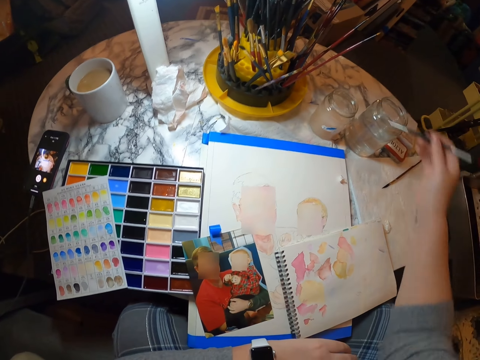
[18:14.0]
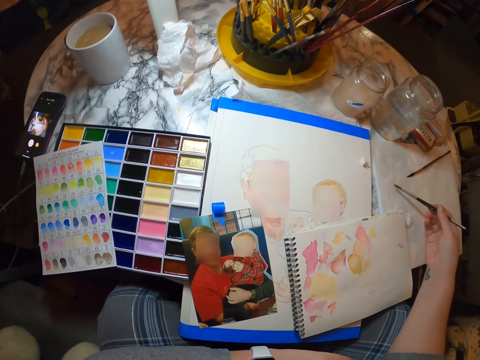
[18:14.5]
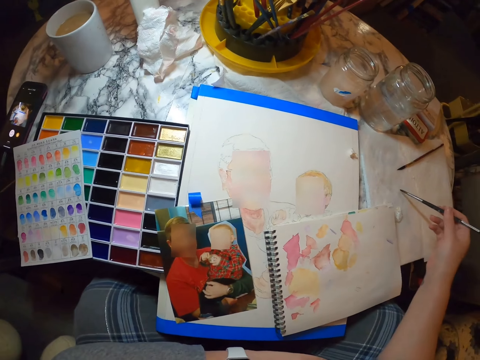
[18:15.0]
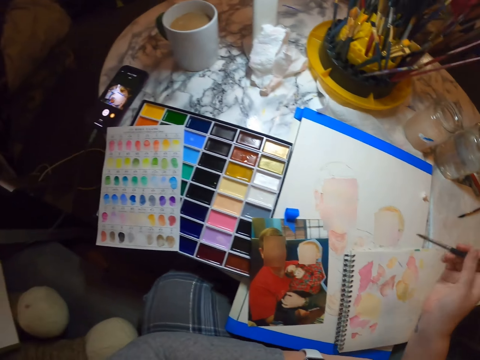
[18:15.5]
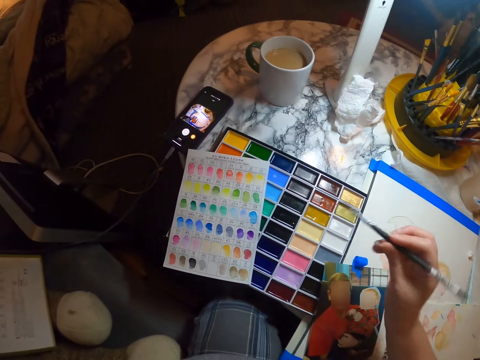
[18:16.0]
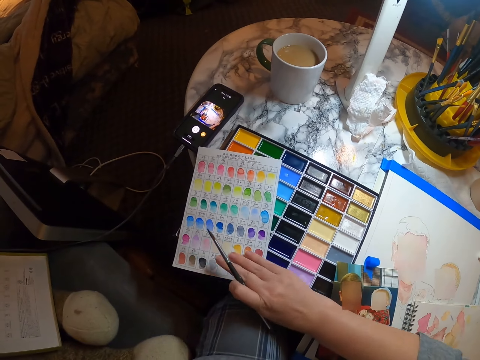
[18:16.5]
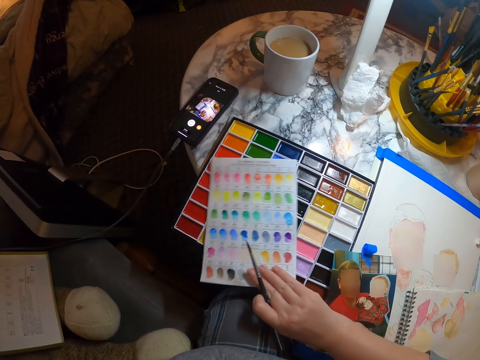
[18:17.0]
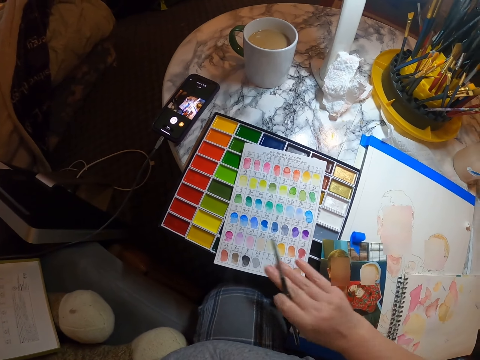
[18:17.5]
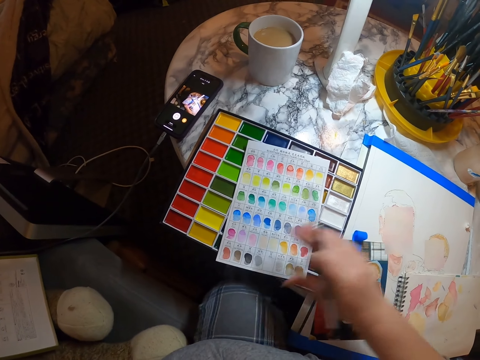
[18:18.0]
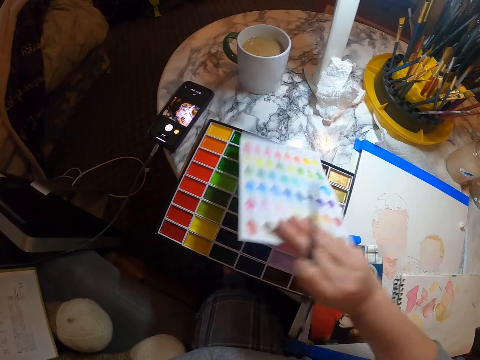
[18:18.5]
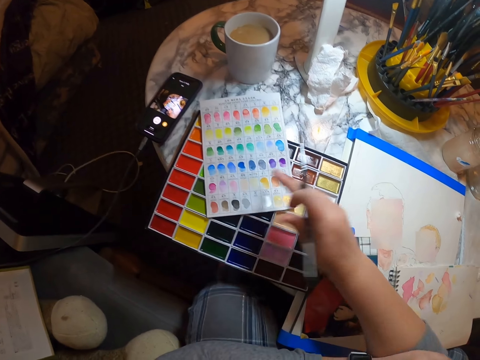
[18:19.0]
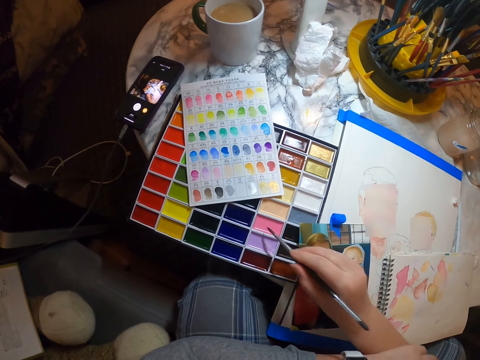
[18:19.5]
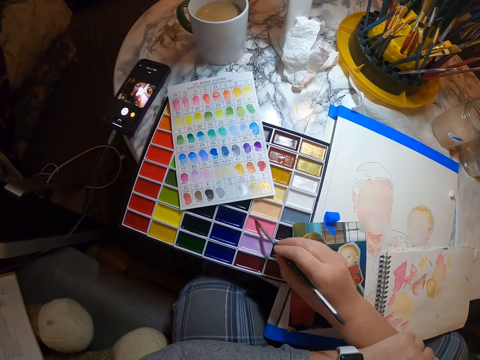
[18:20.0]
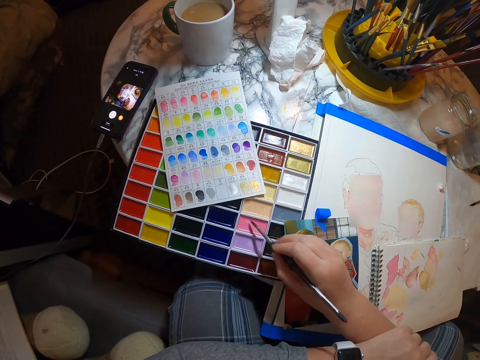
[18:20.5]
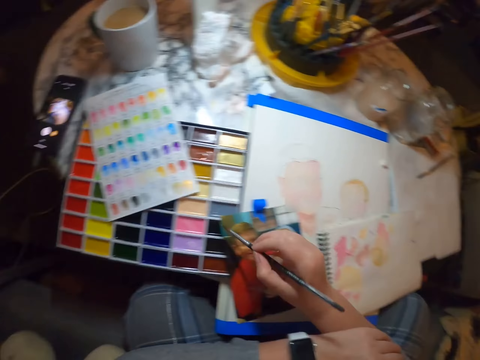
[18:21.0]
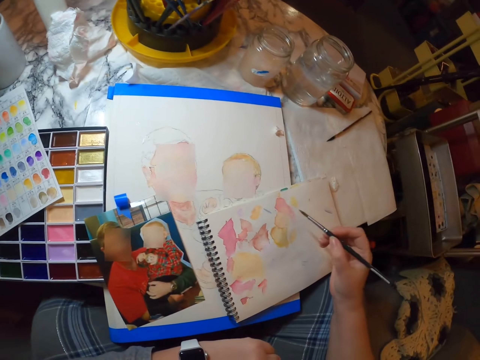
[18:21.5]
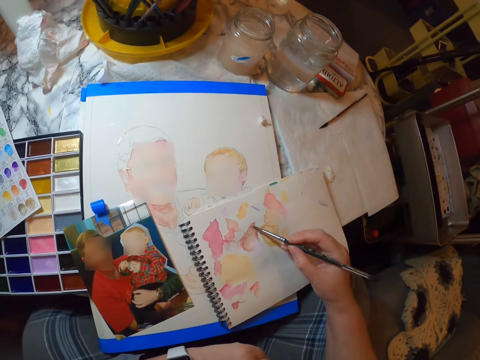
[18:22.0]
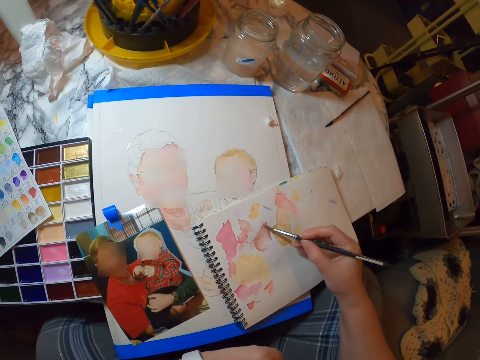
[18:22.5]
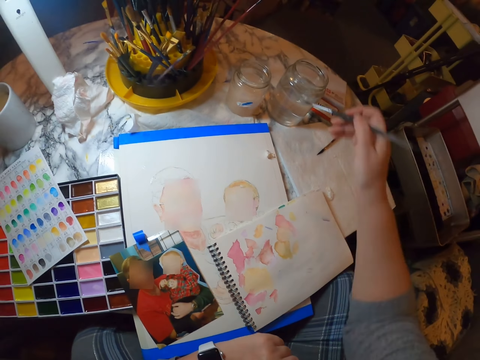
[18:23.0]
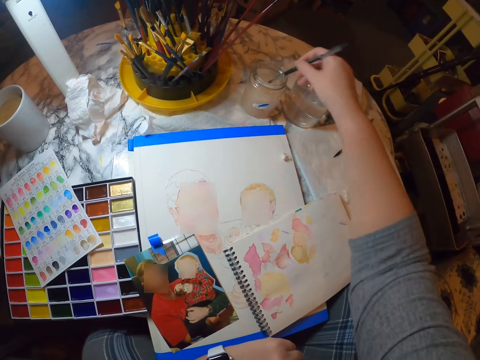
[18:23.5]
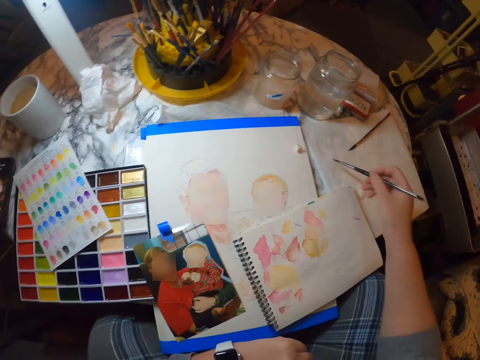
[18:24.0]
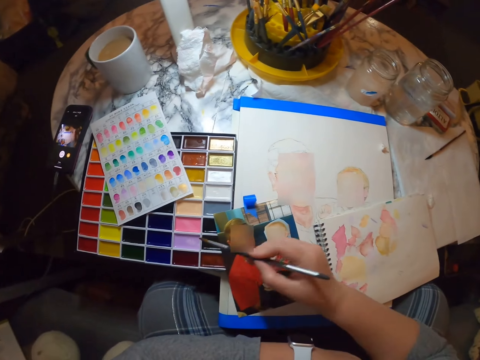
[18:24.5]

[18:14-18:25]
The camera wearer dries the brush. They move the color chart. They dip the brush in the color palette. They pick a colour. They draw in the book. They mix the colour paint on the book. They dip the paint brush in the bottle of water. They dry the brush.

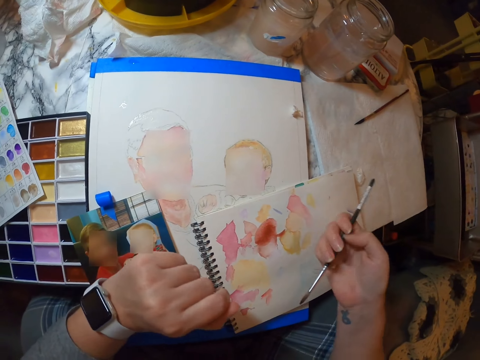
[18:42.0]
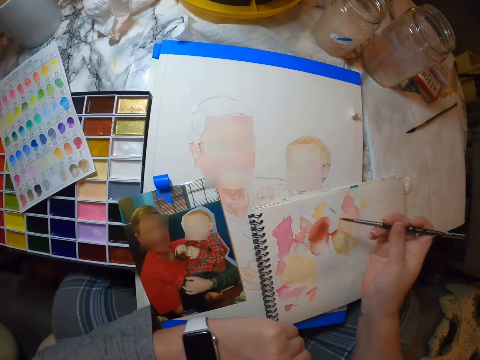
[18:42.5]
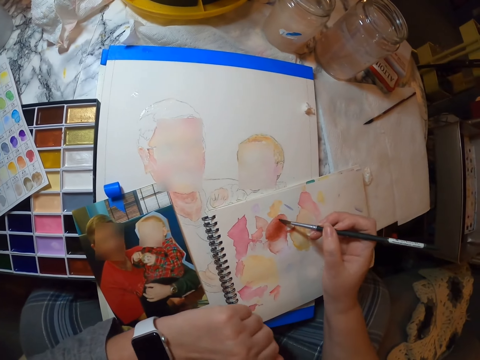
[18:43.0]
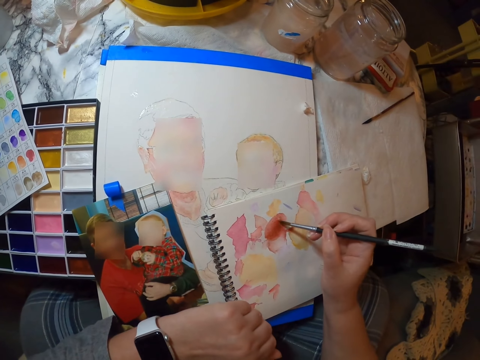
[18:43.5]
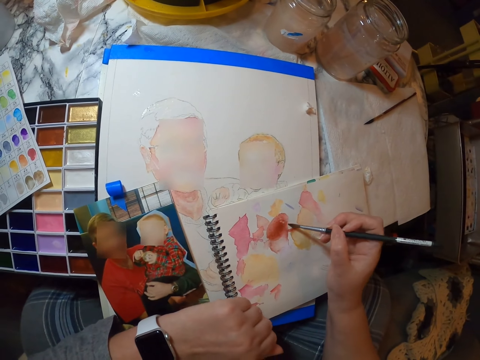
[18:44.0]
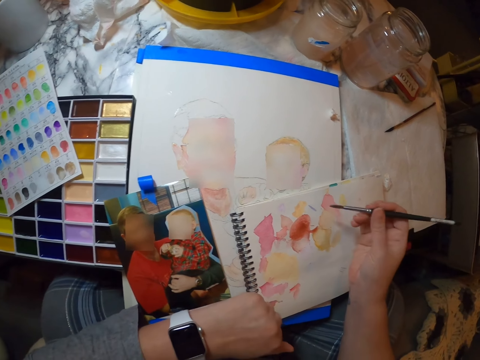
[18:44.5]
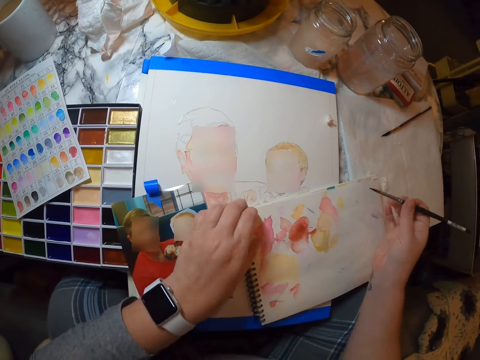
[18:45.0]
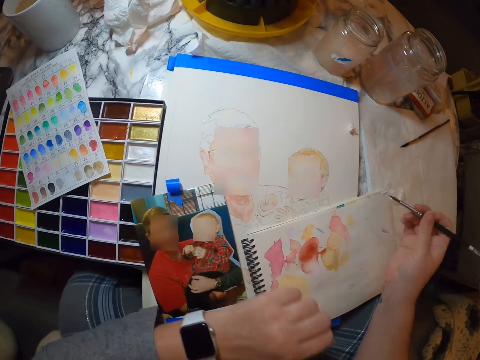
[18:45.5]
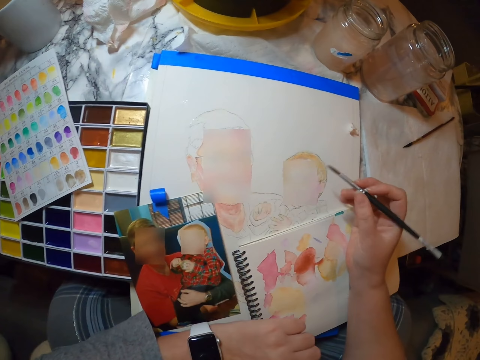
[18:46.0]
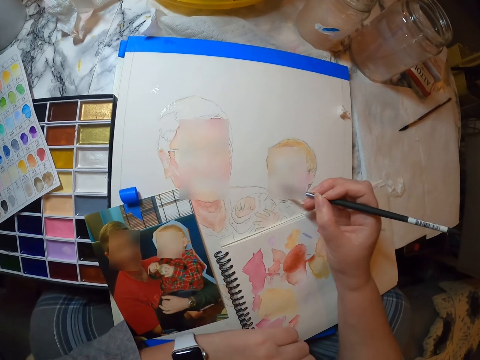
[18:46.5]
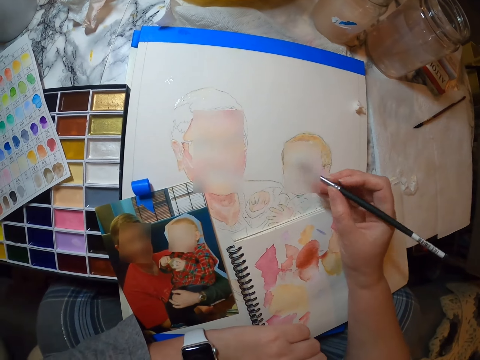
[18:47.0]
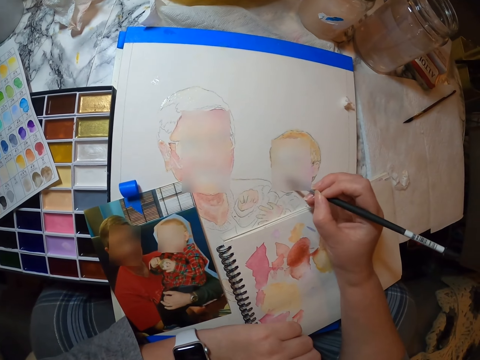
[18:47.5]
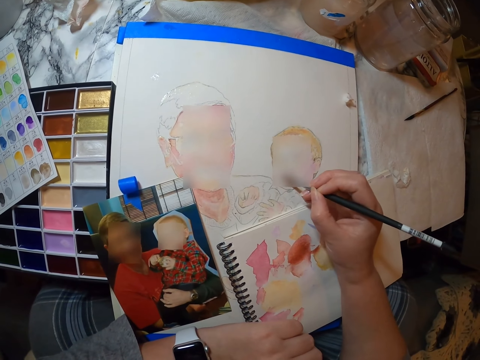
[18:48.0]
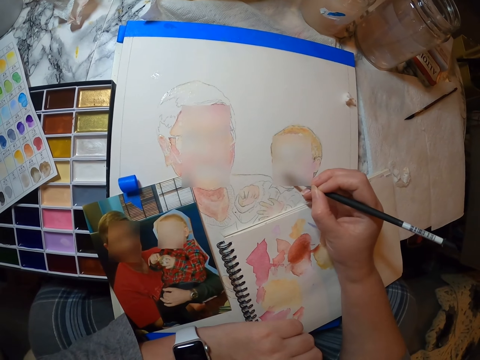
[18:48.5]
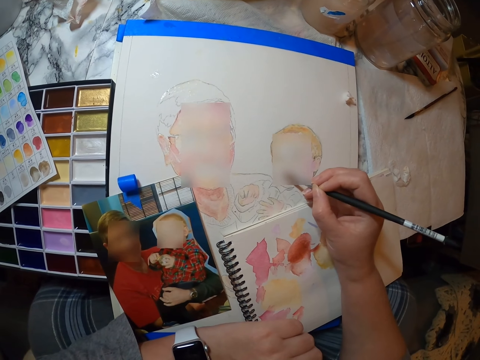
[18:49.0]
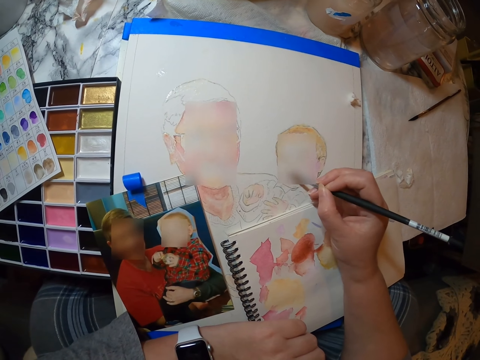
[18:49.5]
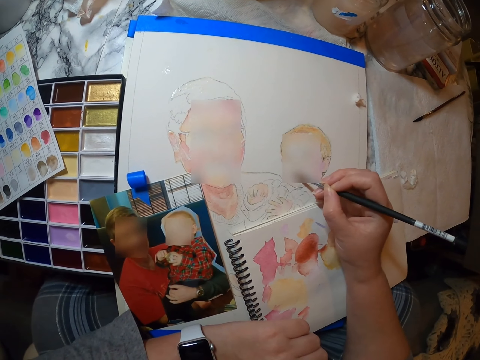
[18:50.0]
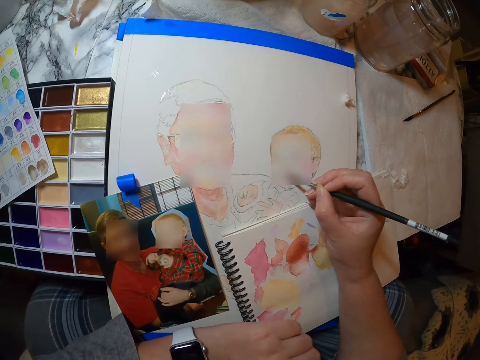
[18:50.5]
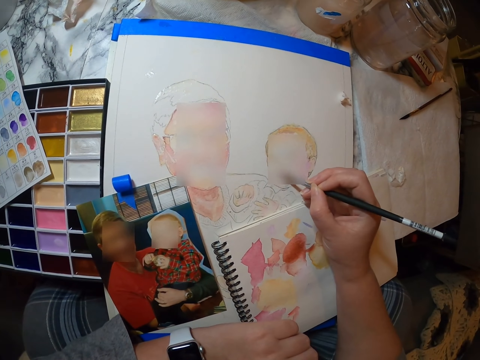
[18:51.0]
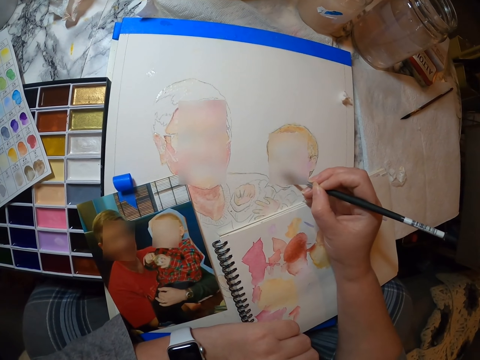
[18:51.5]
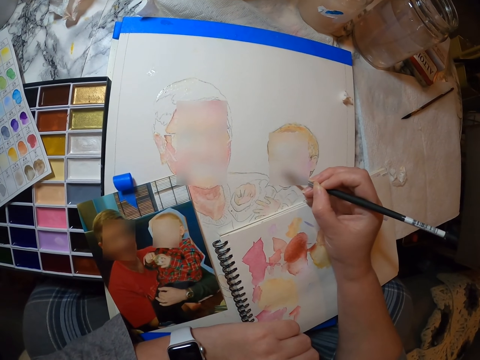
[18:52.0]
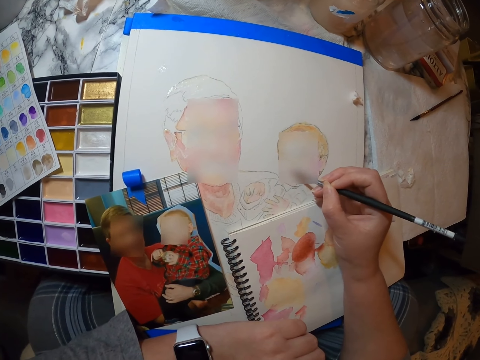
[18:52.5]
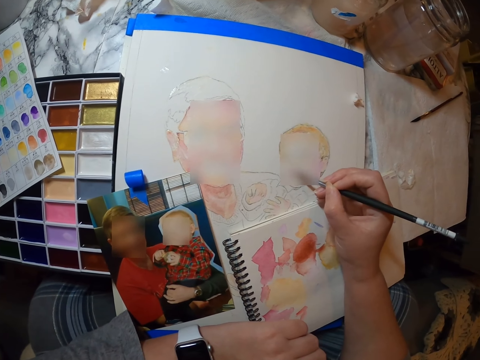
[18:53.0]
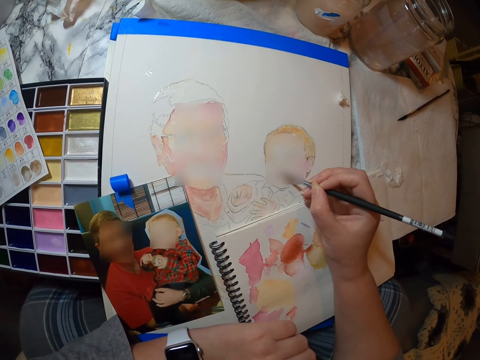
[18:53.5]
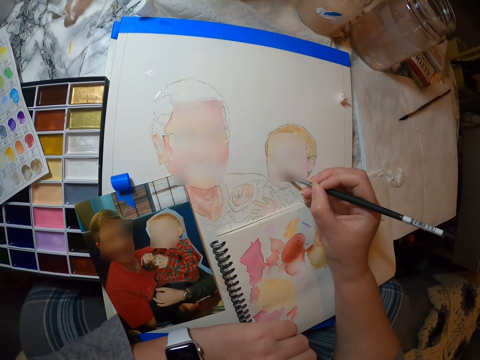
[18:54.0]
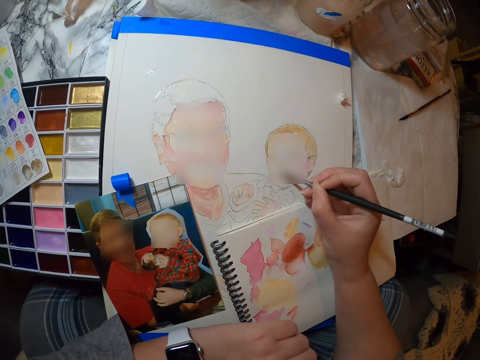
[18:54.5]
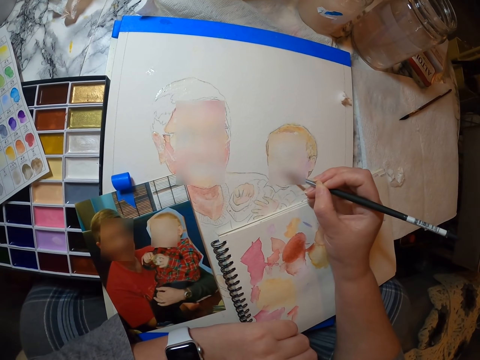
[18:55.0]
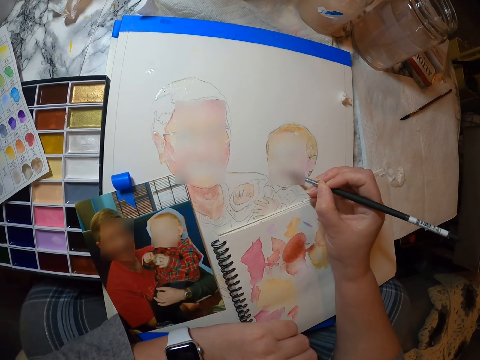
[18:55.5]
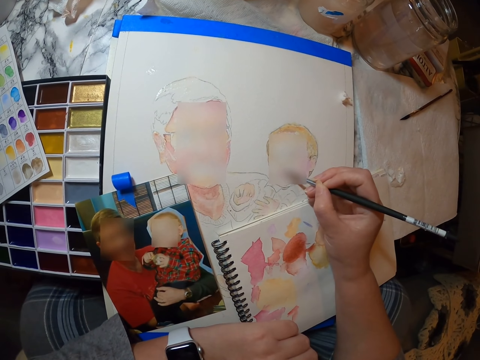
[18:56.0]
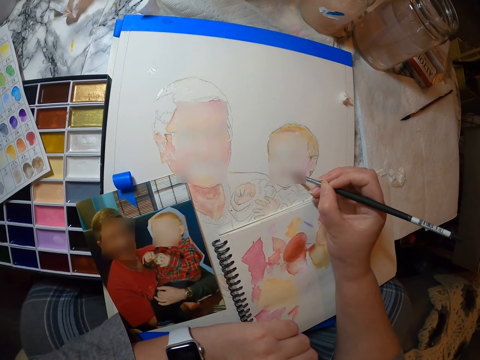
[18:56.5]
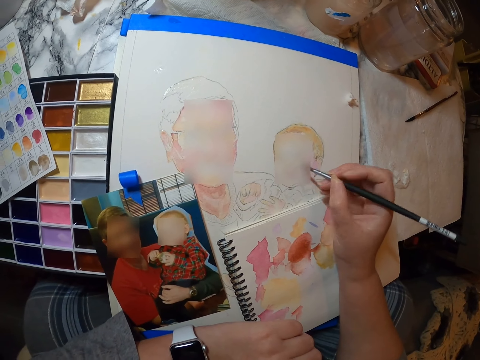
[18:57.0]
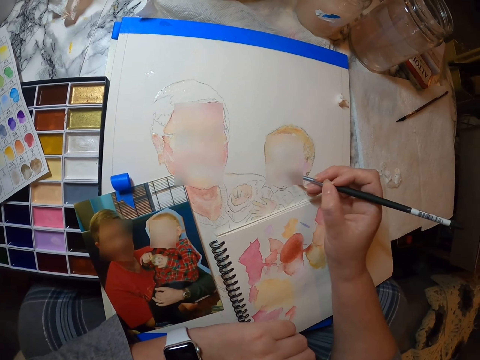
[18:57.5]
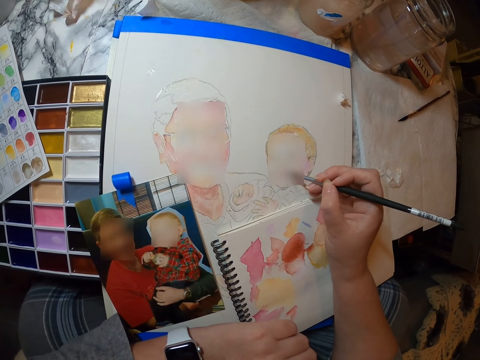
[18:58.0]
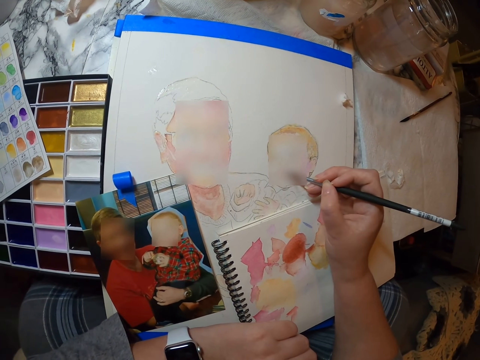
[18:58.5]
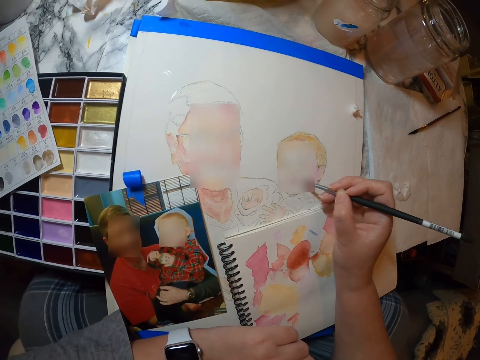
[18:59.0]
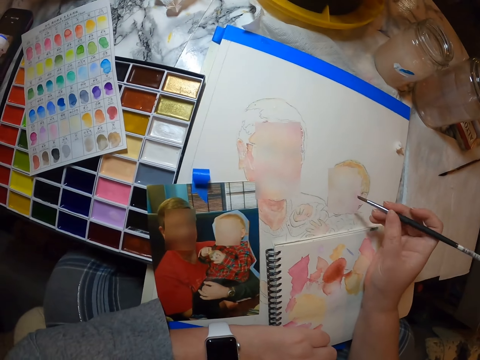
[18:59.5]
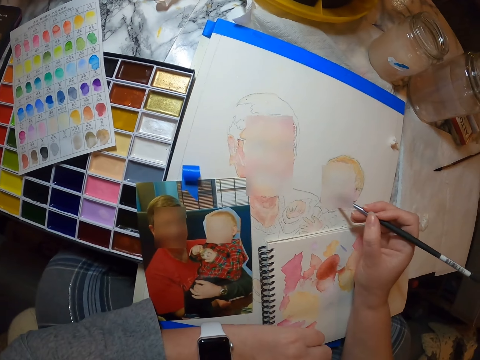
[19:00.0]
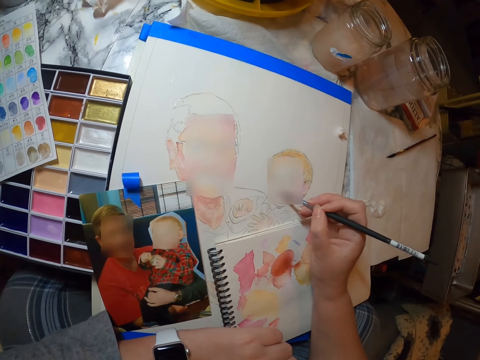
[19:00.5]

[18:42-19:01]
The camera wearer draws in the book. They move the book. They draw in the book. They paint on the book.
